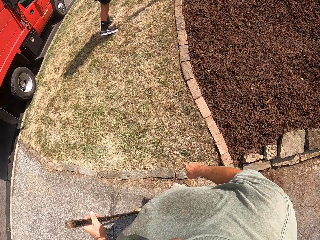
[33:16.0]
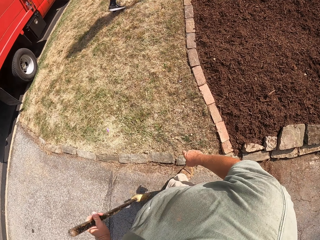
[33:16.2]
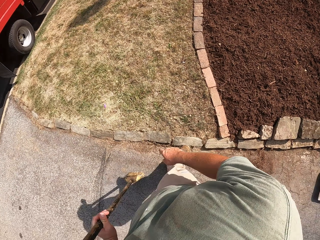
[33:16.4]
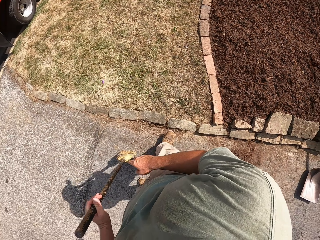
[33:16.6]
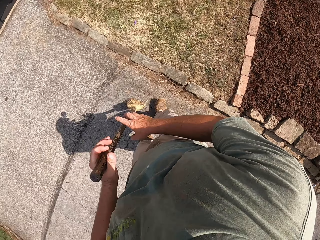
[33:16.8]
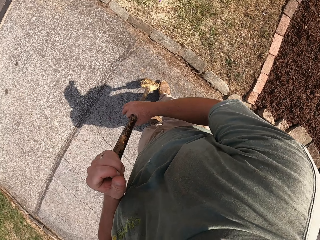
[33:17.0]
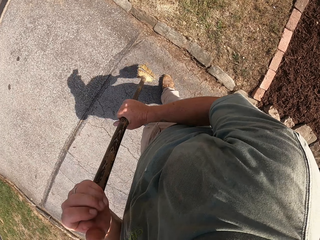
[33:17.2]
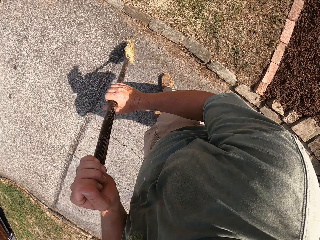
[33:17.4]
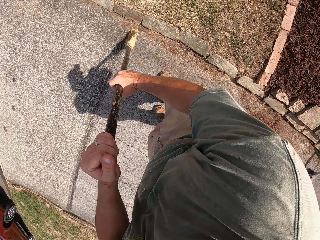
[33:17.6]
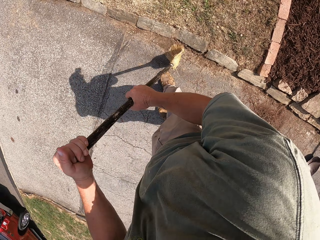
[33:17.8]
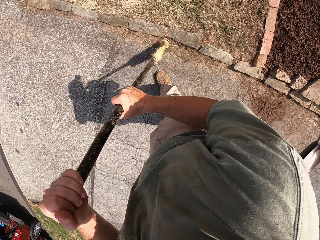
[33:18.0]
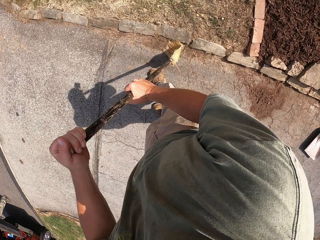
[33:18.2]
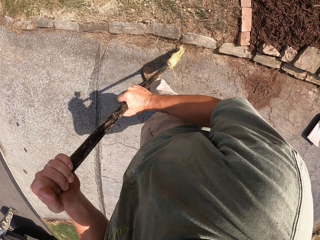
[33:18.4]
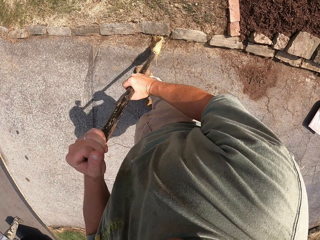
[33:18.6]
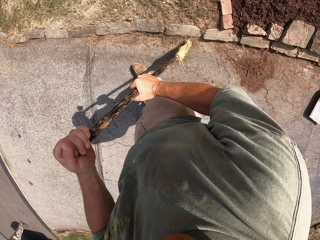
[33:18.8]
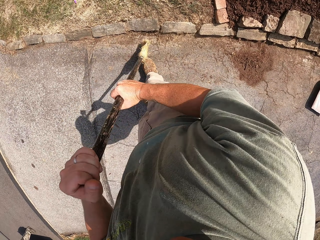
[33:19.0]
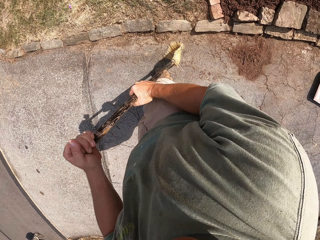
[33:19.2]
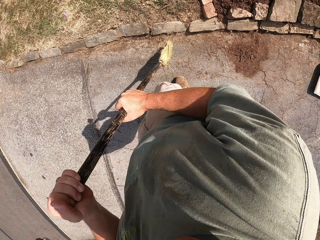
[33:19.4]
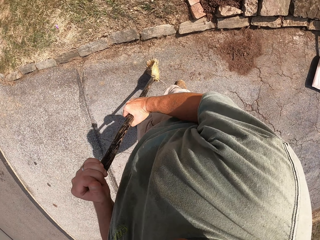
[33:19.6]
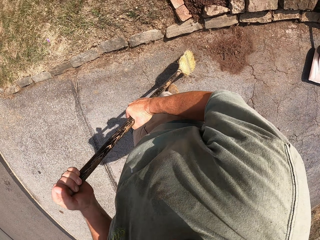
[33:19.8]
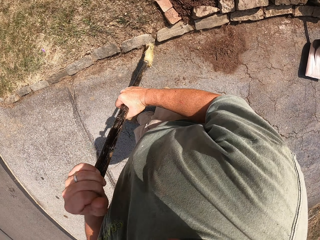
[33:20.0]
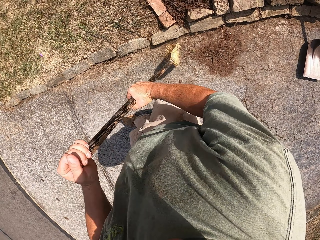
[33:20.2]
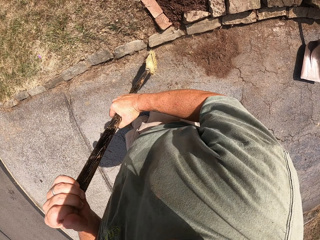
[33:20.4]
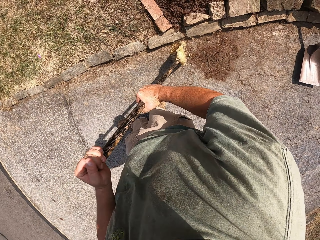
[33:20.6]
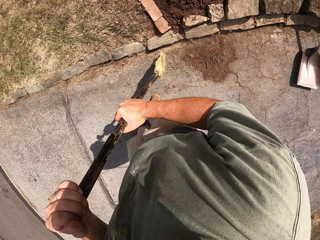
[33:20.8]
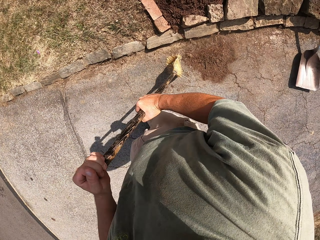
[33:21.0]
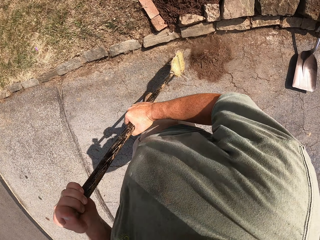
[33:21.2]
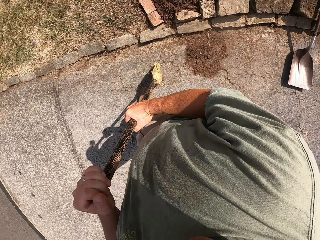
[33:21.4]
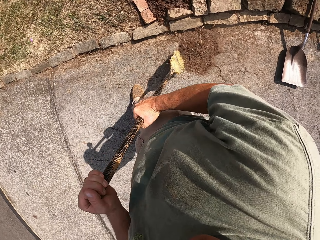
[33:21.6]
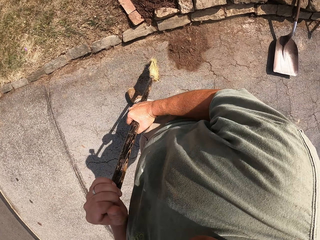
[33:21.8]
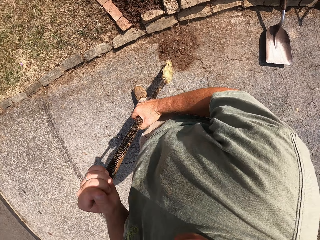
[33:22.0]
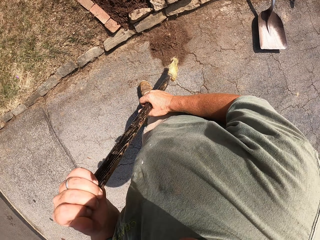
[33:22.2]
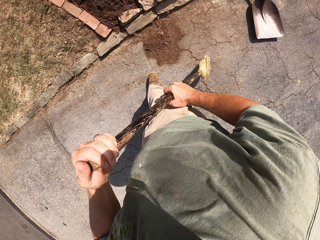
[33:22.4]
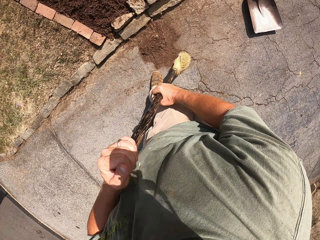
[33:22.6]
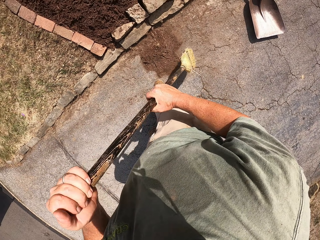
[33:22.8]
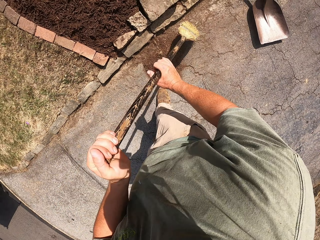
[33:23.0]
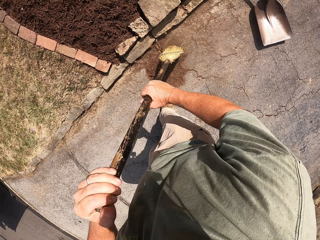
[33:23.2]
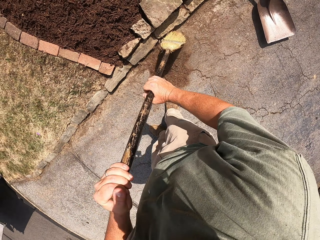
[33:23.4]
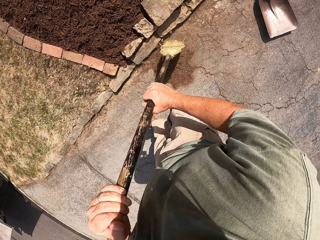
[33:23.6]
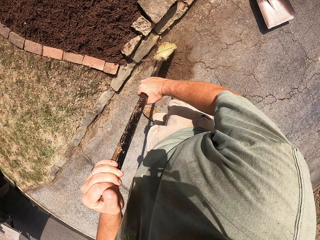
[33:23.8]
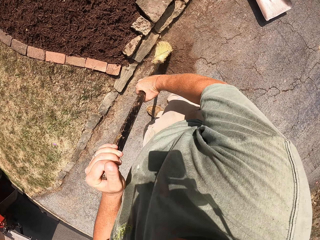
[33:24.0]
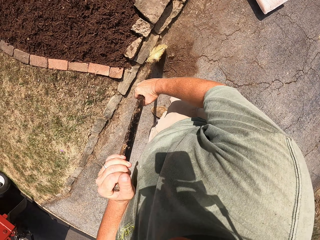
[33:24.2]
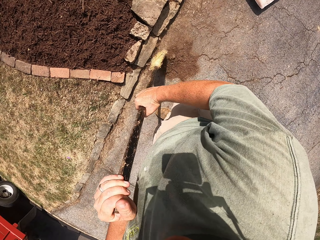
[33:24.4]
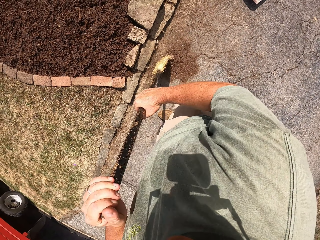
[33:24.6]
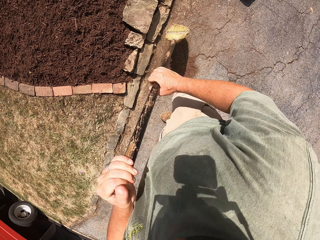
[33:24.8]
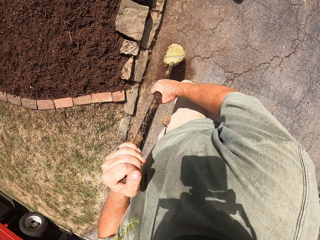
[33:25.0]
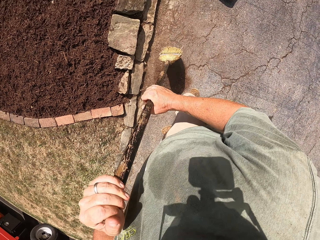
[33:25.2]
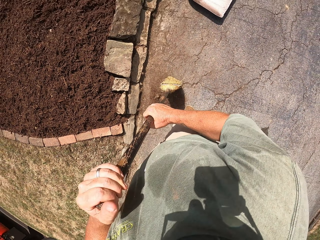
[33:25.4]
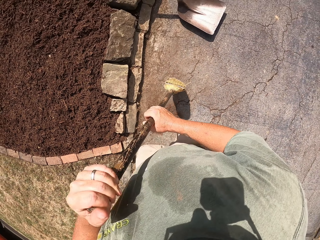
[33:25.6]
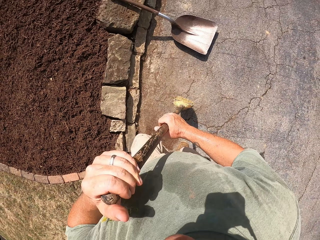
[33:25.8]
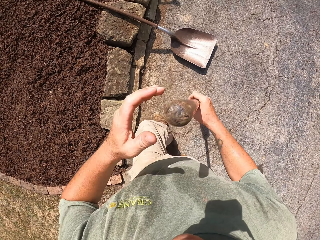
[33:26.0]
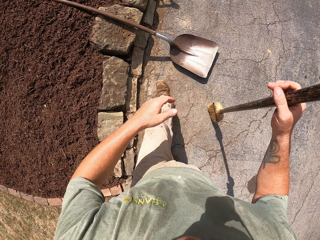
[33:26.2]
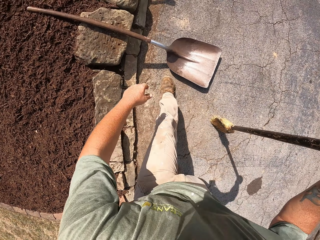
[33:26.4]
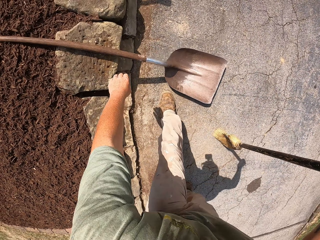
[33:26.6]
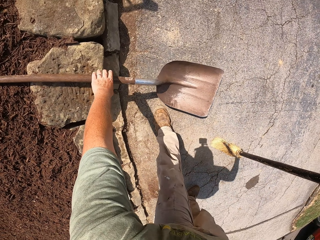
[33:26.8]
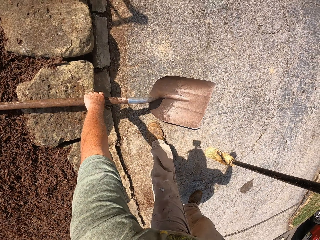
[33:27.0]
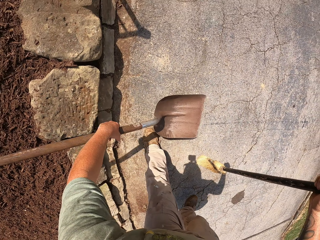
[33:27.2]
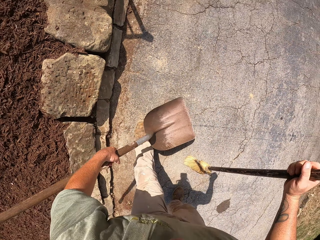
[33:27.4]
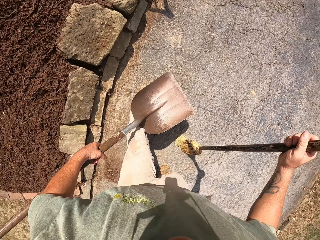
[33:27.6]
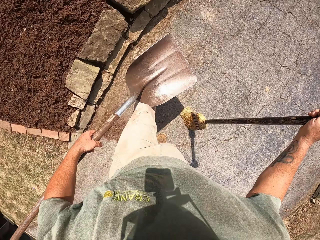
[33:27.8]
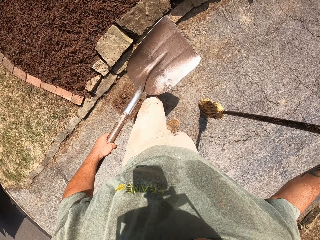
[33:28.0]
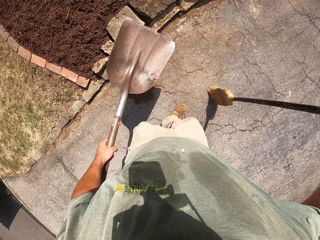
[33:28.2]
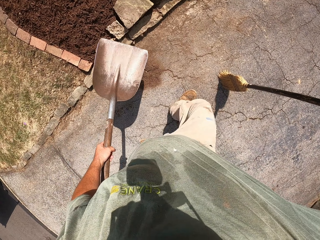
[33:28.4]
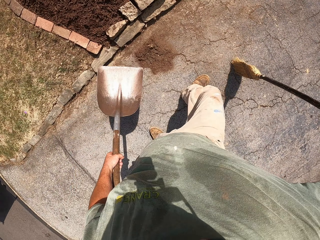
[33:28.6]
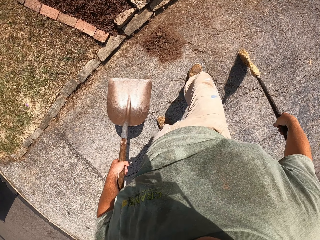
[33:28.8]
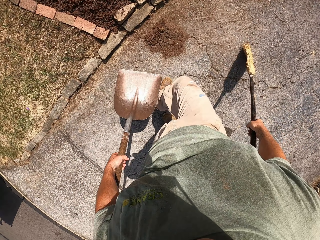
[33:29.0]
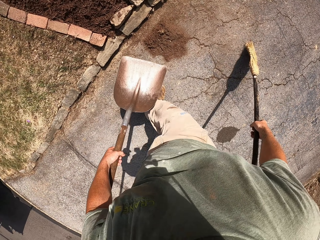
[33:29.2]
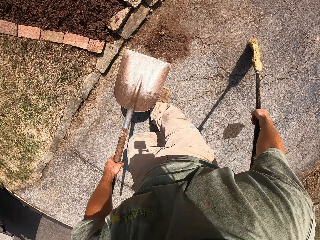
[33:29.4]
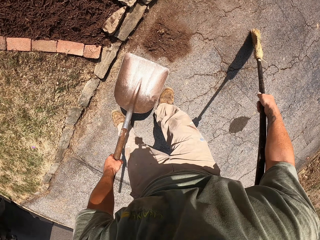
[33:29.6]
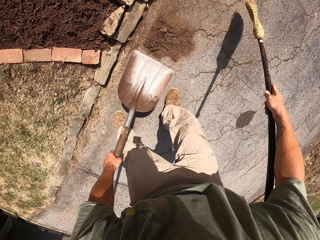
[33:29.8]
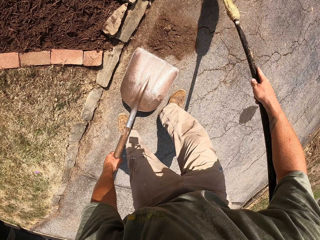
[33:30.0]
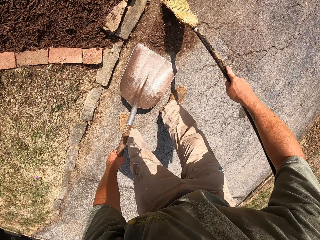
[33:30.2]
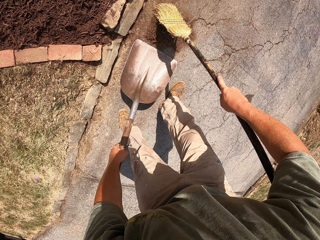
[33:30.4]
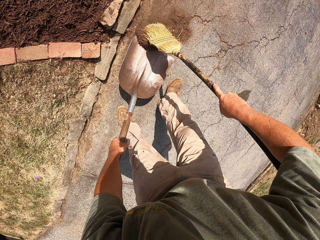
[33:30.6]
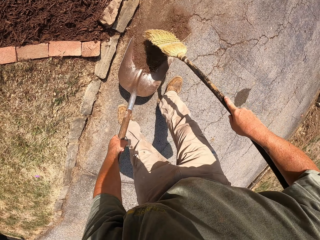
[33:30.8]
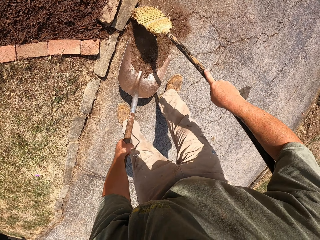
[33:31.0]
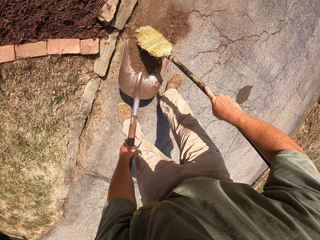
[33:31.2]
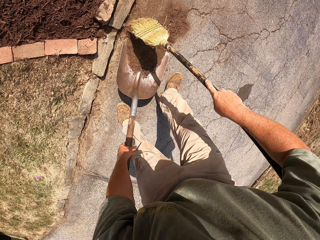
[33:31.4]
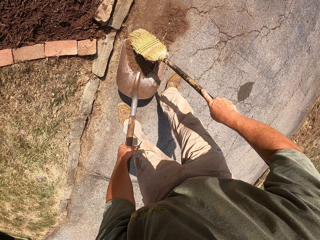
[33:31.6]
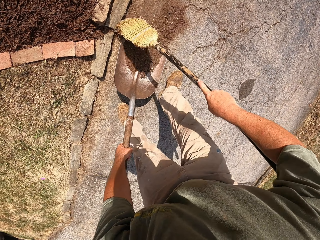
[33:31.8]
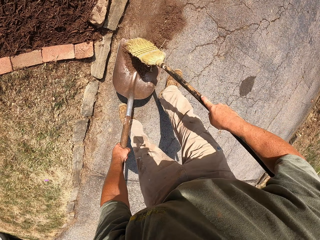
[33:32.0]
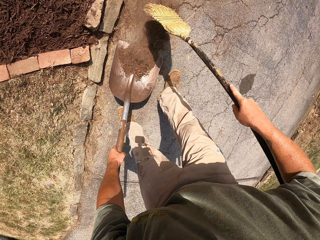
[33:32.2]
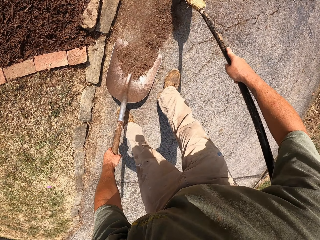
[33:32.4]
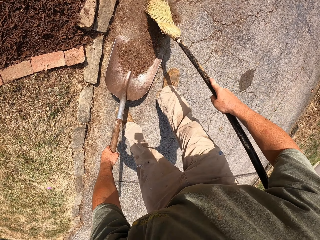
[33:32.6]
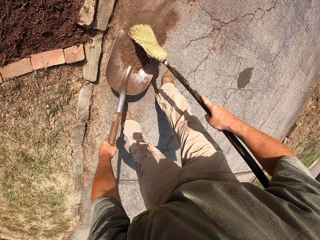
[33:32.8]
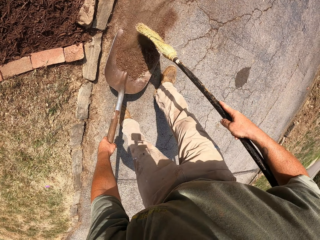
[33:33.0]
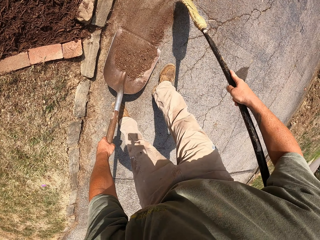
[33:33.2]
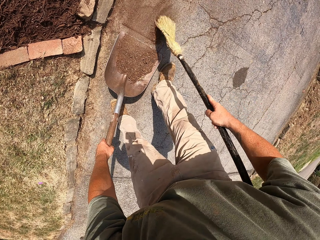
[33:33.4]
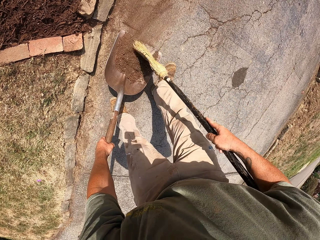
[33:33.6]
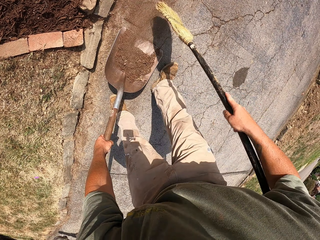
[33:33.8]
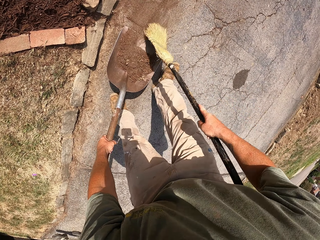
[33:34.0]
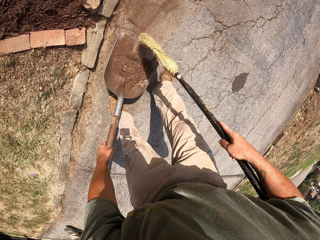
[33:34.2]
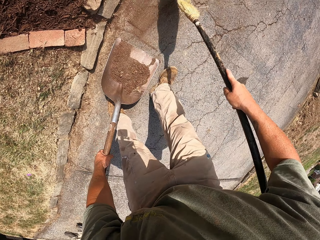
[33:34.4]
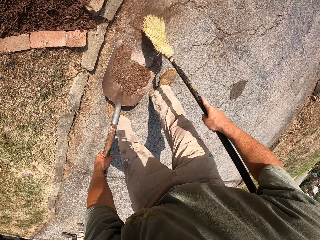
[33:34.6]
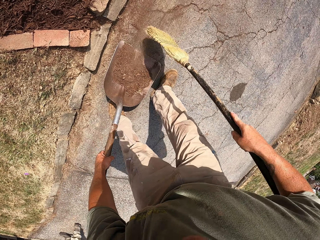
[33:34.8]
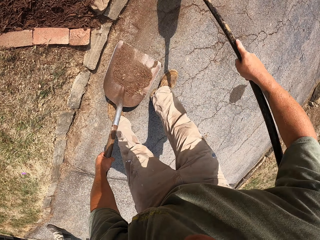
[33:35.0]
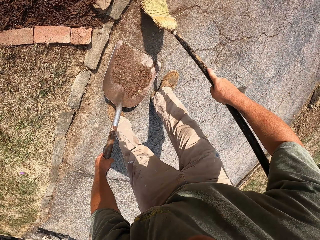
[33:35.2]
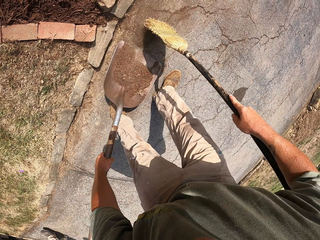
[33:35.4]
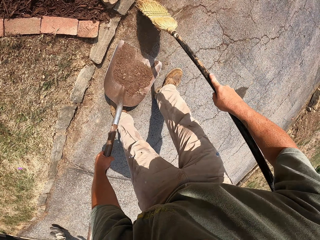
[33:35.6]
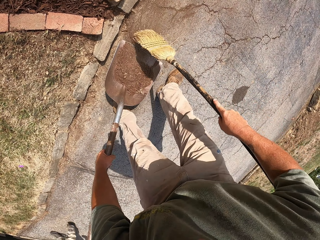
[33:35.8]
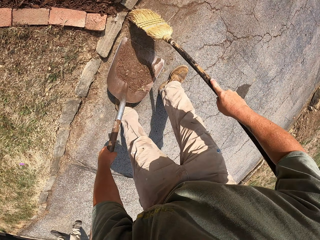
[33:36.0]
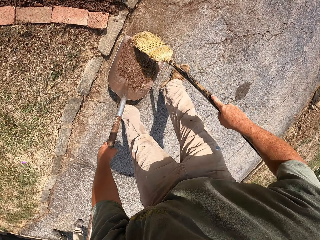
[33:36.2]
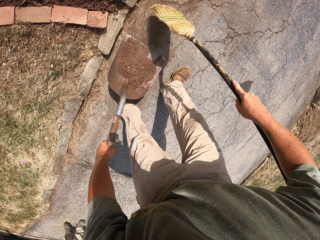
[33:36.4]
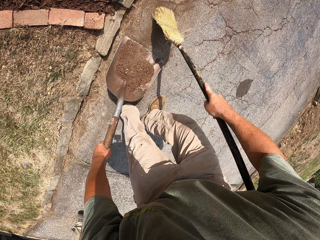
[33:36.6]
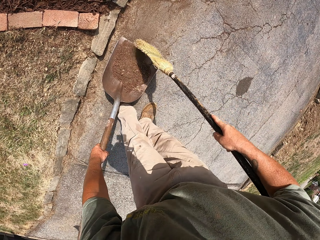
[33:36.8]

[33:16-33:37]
The camera wearer sweeps the soils on the ground. They pick up the shovel or spade. They sweep sand to the spade. They collect the soils on the shovel.
